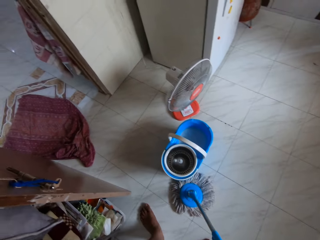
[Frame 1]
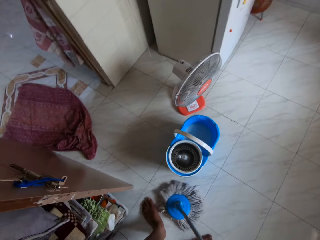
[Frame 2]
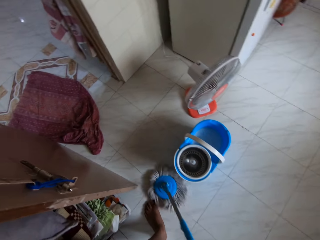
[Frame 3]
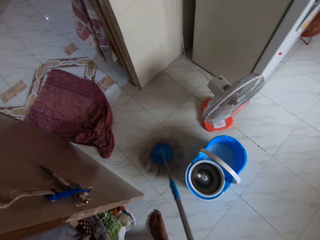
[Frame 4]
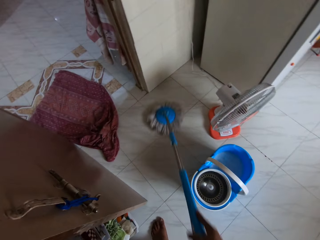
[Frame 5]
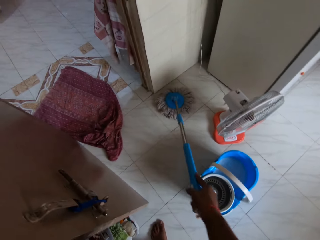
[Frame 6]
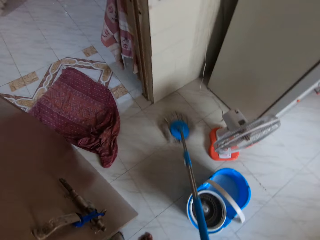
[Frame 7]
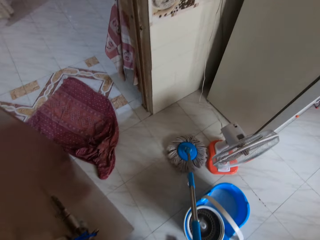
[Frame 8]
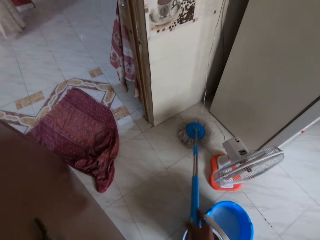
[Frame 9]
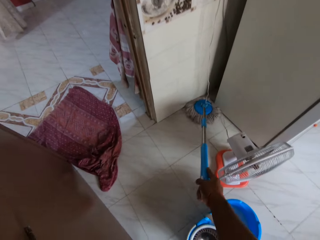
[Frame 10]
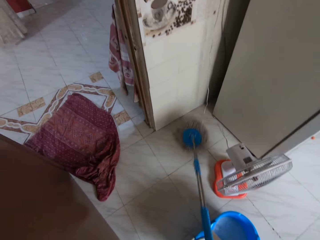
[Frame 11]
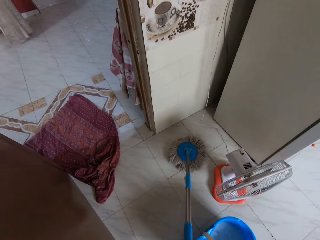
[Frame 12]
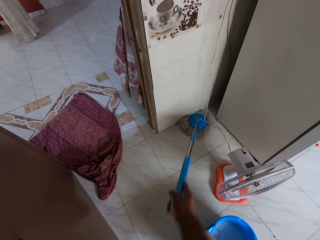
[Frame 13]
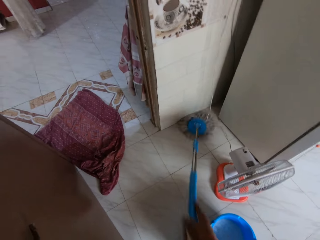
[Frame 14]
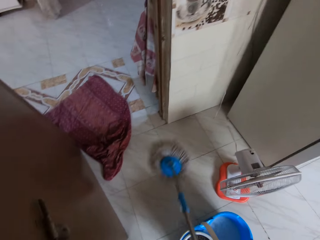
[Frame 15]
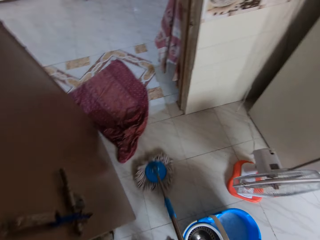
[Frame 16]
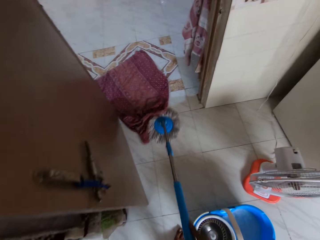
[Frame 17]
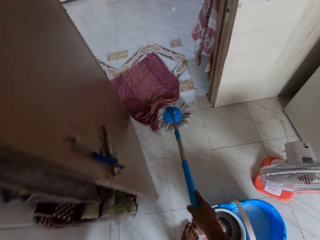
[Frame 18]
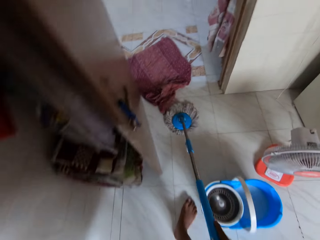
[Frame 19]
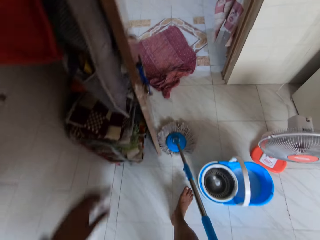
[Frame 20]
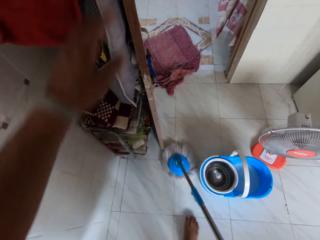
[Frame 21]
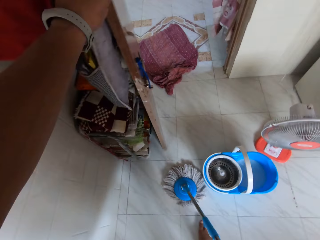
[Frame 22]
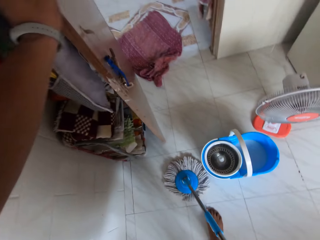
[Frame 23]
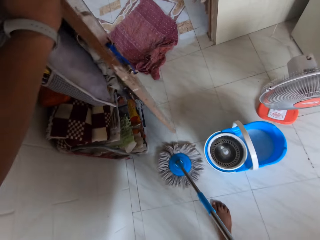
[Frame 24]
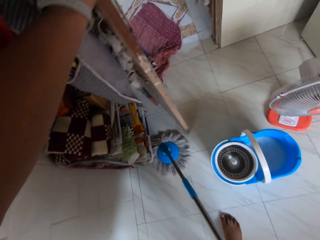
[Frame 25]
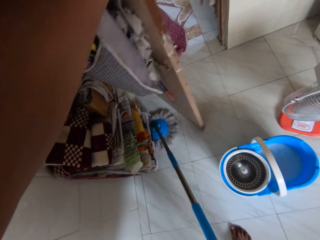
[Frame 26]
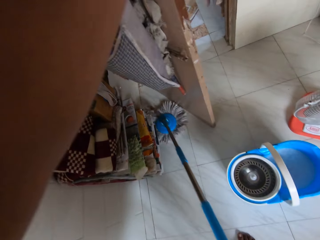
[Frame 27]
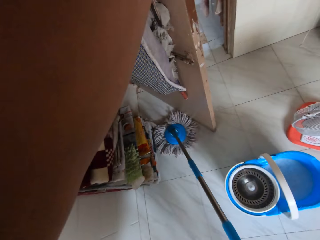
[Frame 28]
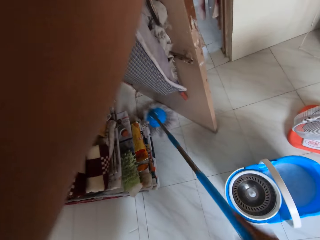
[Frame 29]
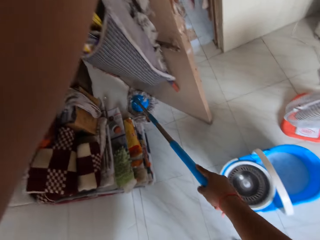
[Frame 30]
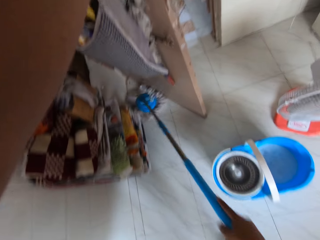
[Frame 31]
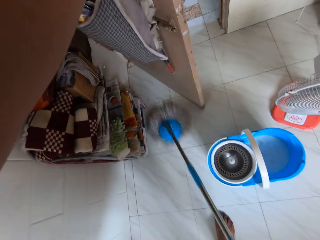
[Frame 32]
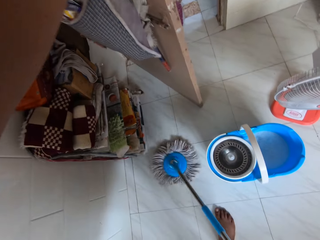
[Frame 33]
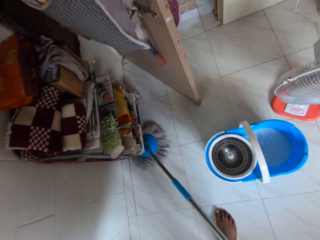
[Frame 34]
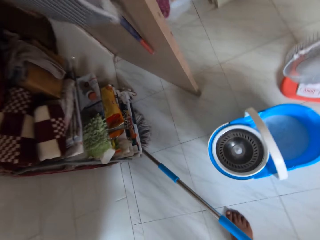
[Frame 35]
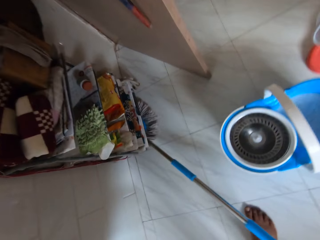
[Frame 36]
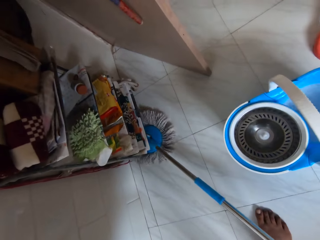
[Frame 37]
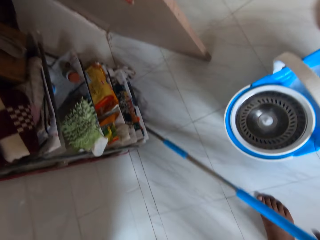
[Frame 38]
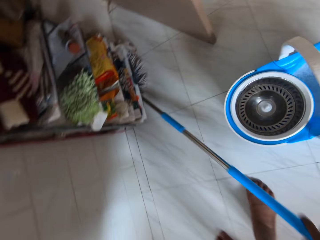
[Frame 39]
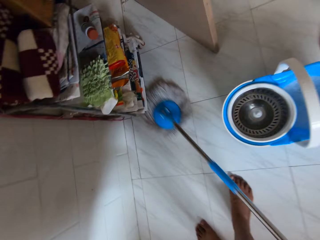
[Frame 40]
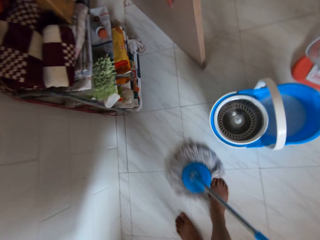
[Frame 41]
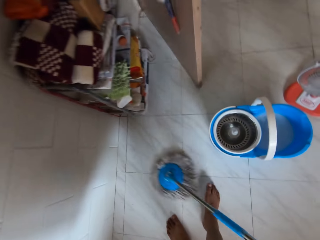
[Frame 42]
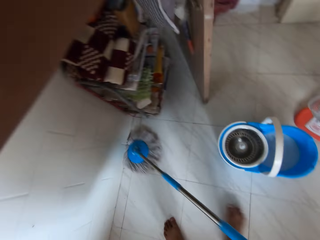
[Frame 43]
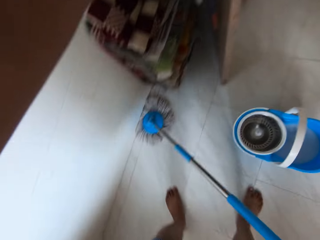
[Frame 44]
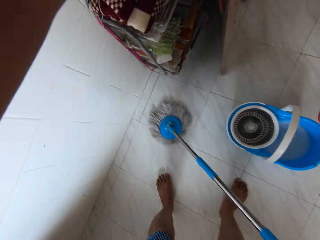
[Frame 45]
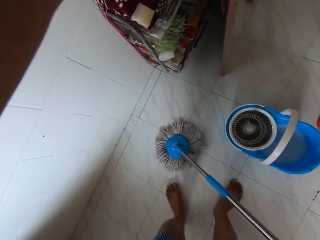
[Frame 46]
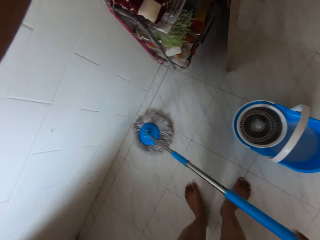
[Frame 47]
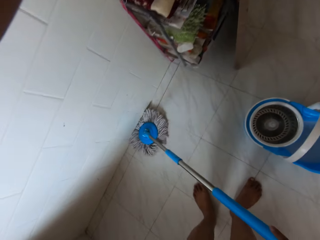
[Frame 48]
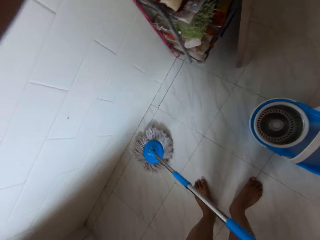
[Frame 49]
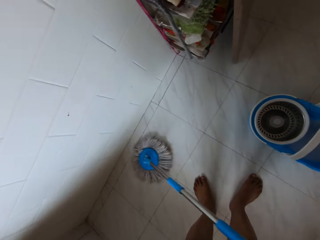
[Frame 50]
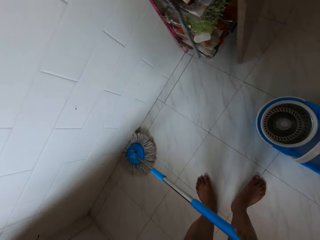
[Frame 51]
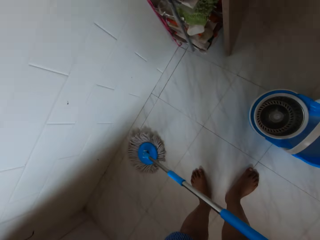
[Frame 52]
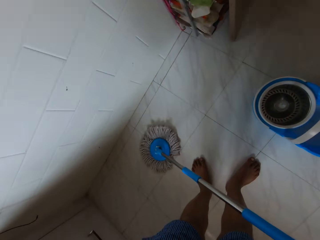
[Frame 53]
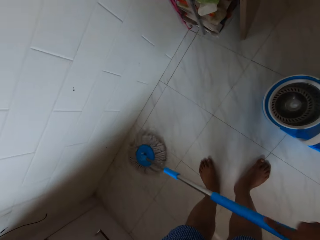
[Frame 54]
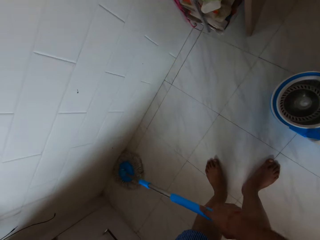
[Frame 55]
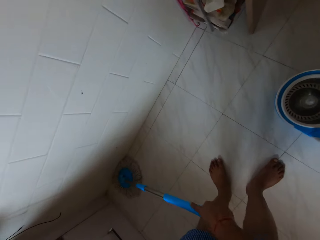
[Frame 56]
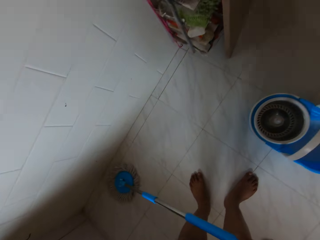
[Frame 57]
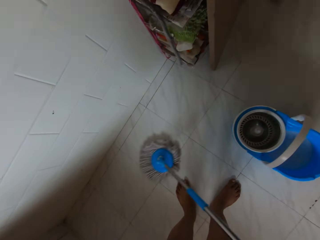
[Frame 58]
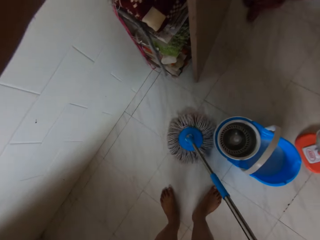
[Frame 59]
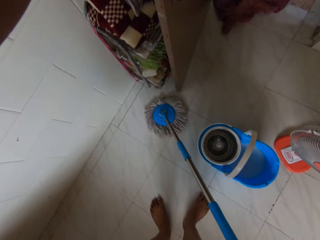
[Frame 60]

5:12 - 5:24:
The camera wearer adjusts a kitchen door with his left hand. He mops the floor with the mop stick in his right hand. He pushes the door. He adjusts the kitchen door with his left hand.

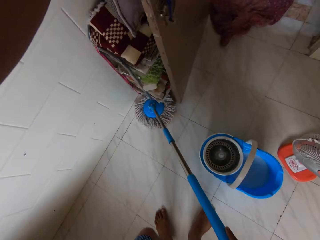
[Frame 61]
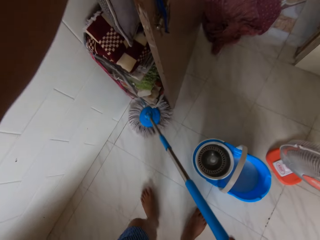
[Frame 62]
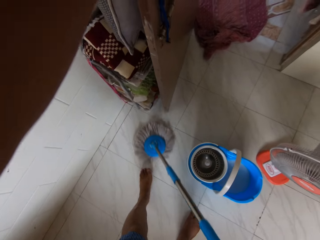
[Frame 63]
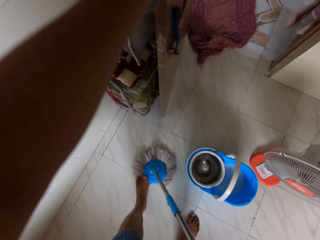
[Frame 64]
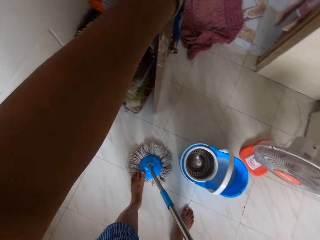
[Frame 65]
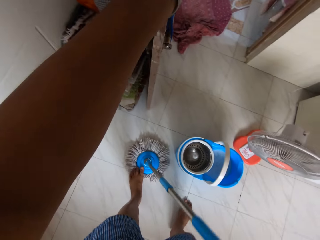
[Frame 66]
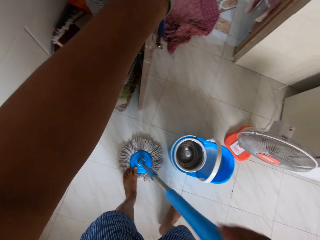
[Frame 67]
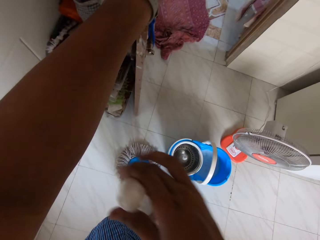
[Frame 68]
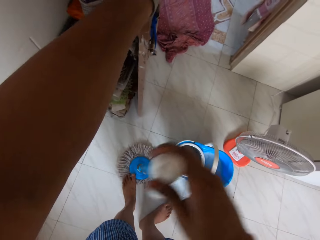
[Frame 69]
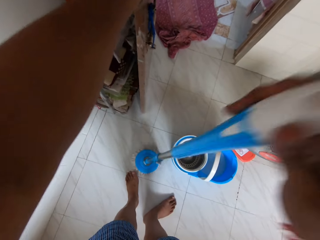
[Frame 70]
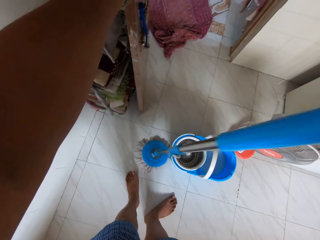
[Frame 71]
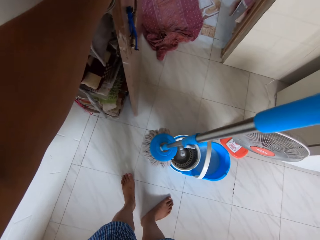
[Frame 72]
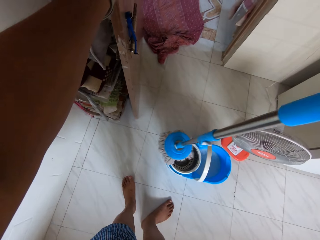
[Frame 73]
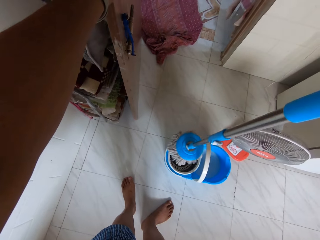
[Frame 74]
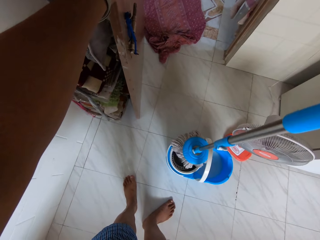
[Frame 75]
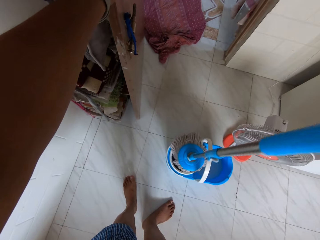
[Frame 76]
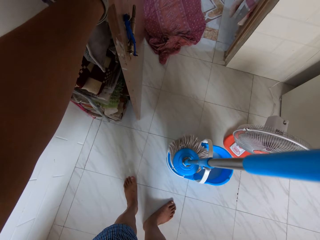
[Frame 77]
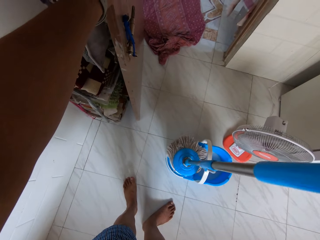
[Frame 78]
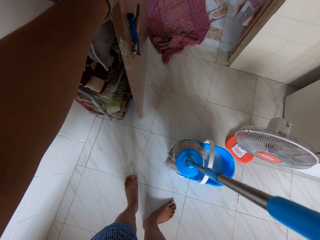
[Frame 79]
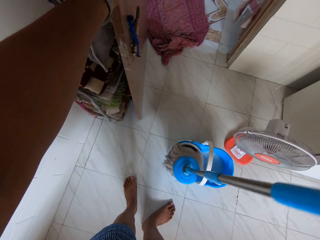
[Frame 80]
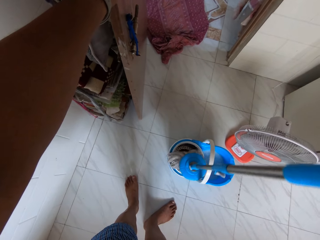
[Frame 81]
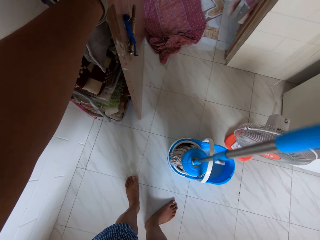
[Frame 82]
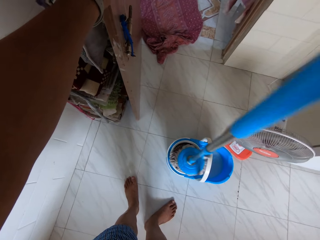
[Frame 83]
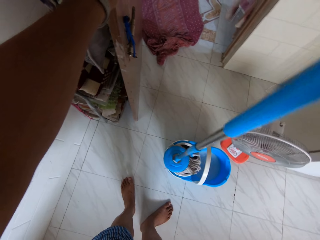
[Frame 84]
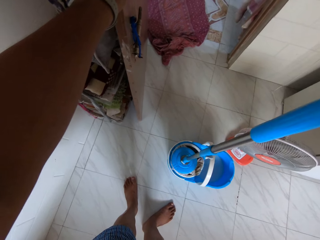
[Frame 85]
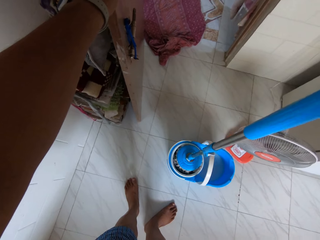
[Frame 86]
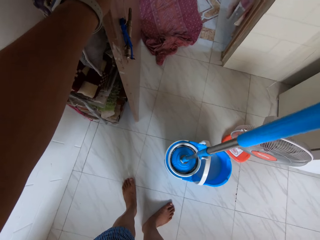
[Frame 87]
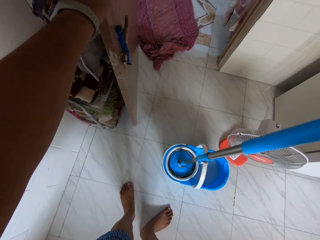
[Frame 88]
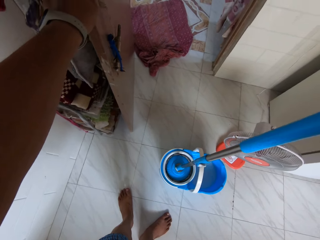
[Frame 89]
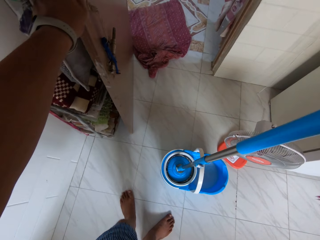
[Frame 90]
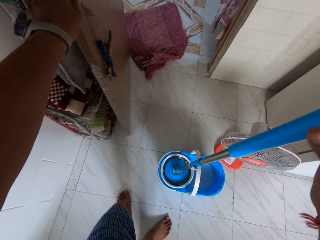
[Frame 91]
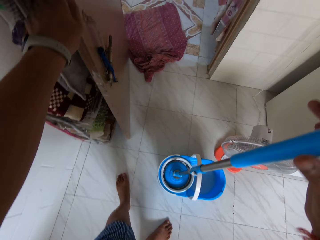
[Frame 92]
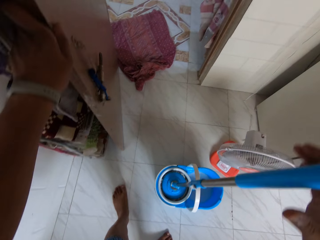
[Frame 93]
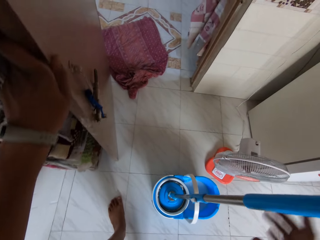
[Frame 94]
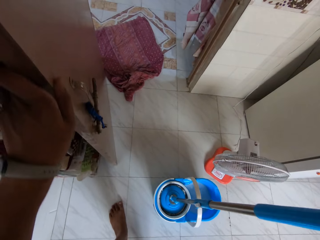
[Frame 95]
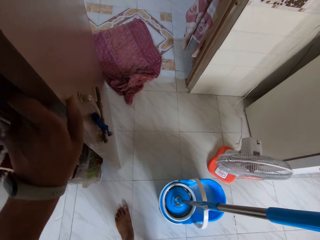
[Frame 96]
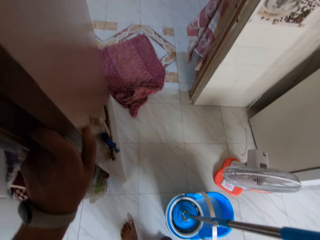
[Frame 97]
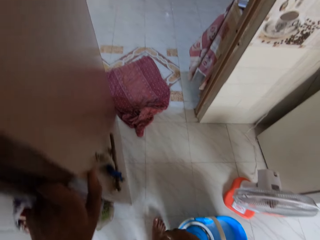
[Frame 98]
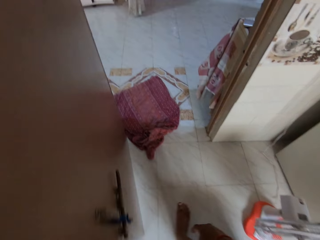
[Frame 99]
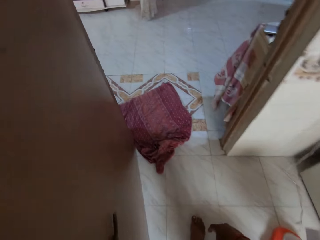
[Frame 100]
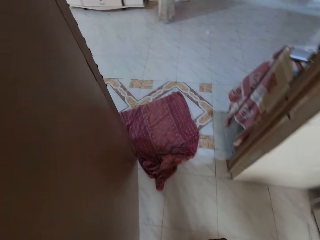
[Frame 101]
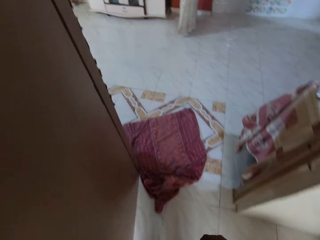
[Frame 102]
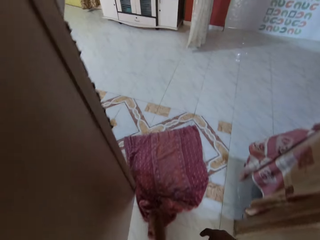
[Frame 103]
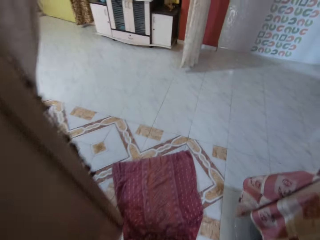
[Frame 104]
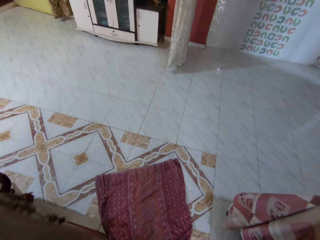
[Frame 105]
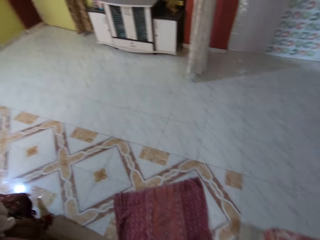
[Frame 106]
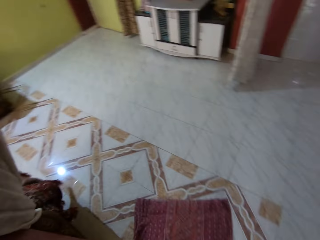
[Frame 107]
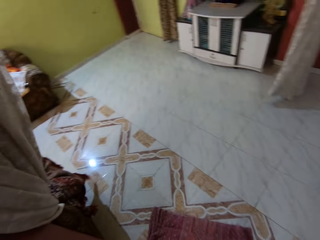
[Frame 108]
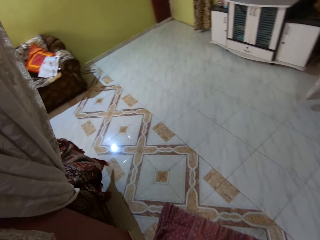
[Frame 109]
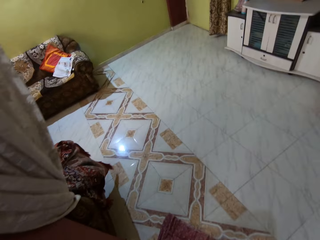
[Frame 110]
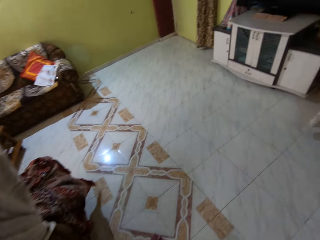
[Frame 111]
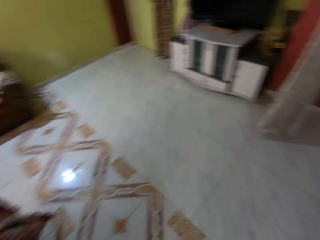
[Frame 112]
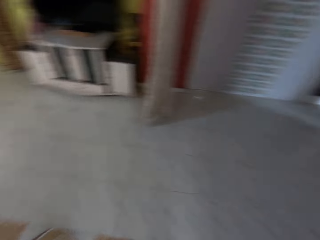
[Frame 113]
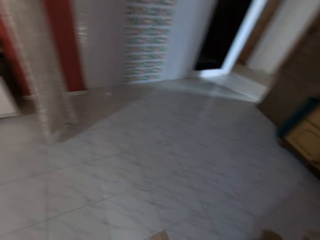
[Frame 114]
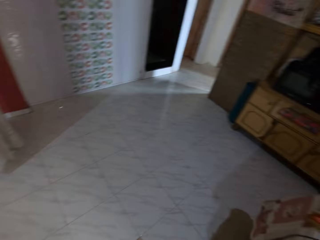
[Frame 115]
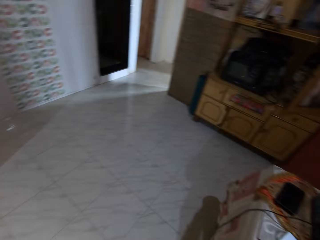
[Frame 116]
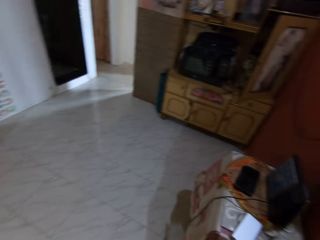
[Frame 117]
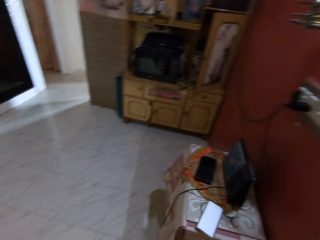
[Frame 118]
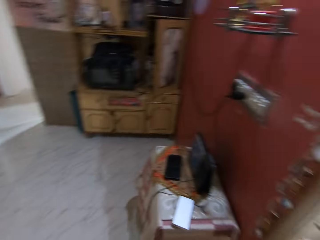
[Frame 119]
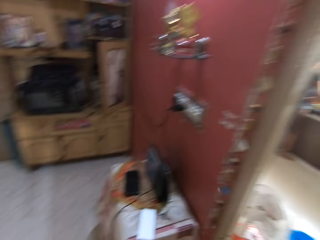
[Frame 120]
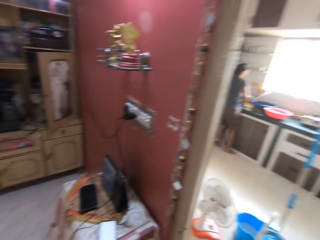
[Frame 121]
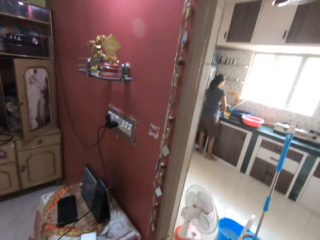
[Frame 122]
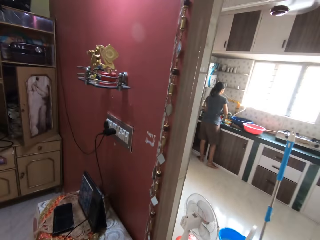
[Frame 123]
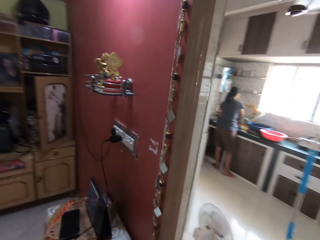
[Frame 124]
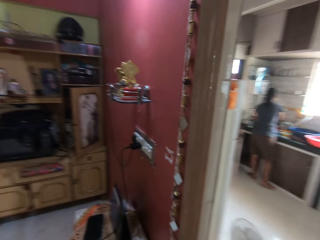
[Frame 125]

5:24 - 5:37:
The camera wearer picks up the mop stick from the floor with his left hand. He places the mop stick in the mop's bucket wringer basket with his right hand. He removes his right hand from the mop stick. He approaches the sitting room from the kitchen. A woman interacts with the camera wearer. The camera wearer walks around the house.
